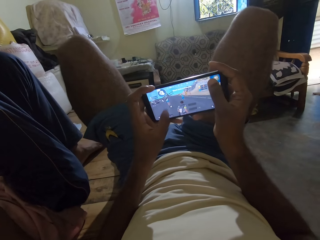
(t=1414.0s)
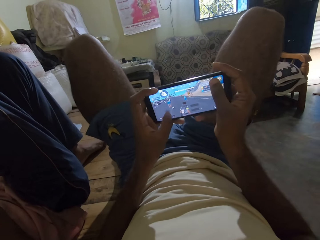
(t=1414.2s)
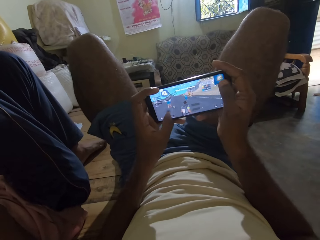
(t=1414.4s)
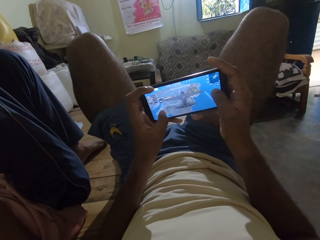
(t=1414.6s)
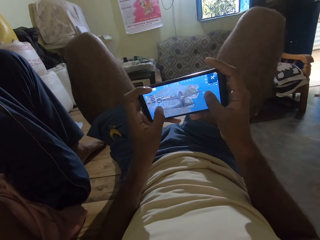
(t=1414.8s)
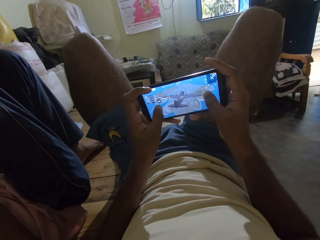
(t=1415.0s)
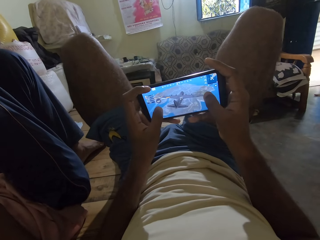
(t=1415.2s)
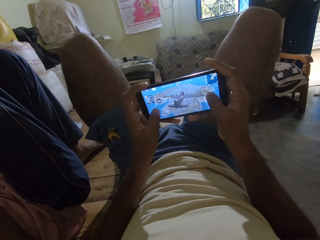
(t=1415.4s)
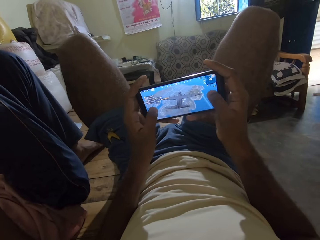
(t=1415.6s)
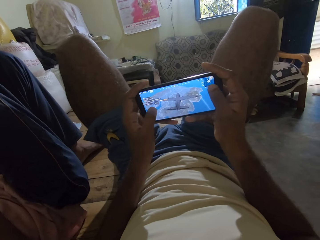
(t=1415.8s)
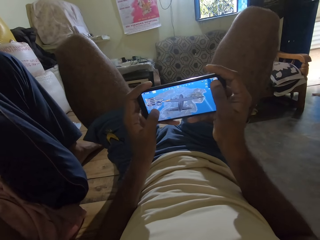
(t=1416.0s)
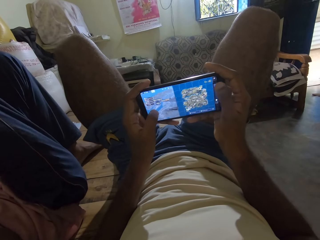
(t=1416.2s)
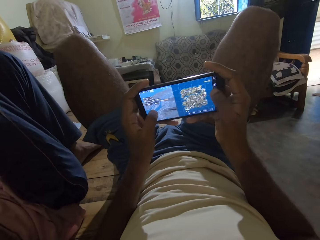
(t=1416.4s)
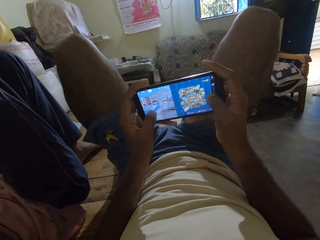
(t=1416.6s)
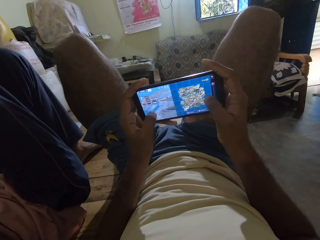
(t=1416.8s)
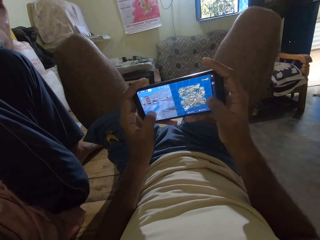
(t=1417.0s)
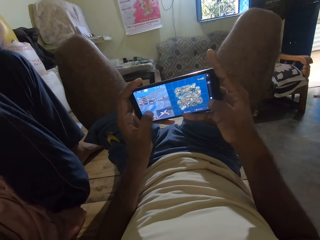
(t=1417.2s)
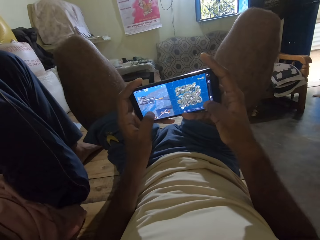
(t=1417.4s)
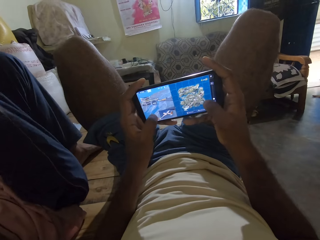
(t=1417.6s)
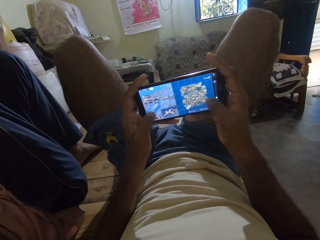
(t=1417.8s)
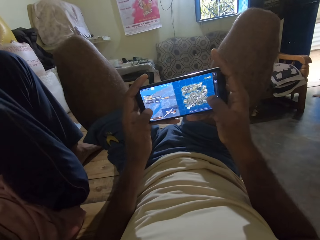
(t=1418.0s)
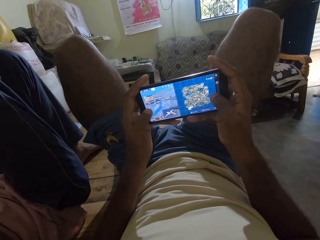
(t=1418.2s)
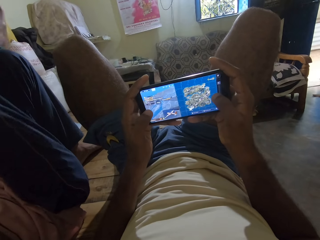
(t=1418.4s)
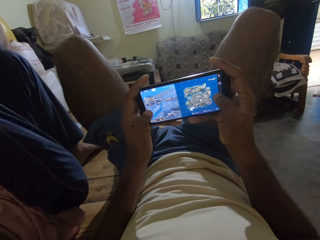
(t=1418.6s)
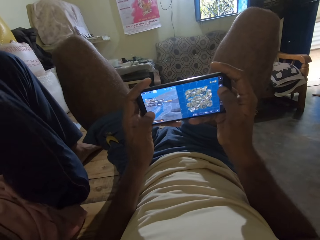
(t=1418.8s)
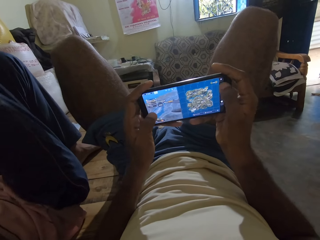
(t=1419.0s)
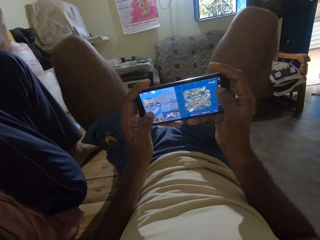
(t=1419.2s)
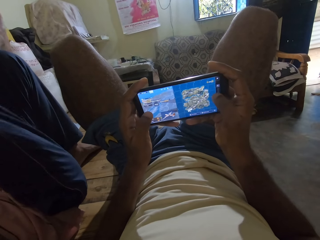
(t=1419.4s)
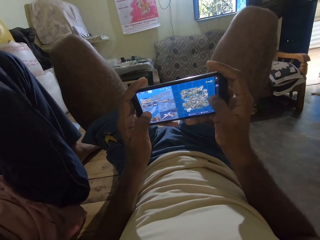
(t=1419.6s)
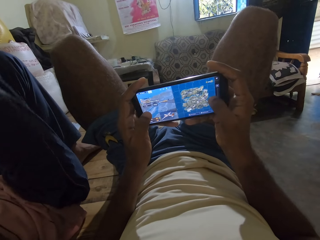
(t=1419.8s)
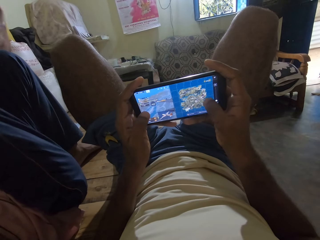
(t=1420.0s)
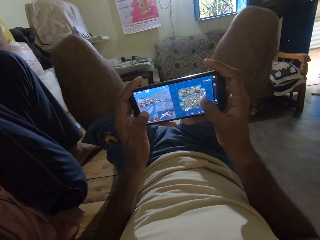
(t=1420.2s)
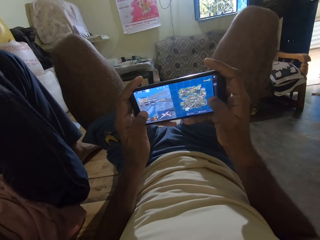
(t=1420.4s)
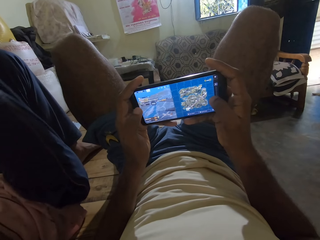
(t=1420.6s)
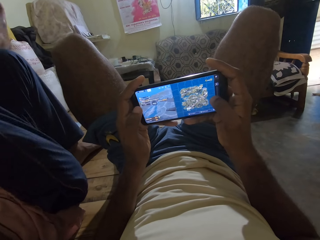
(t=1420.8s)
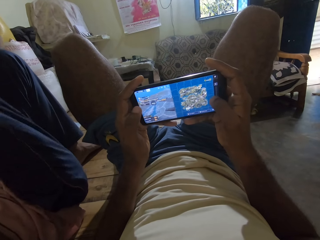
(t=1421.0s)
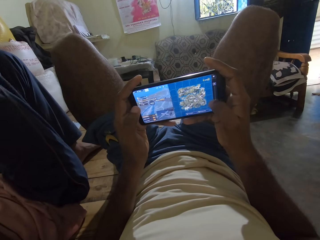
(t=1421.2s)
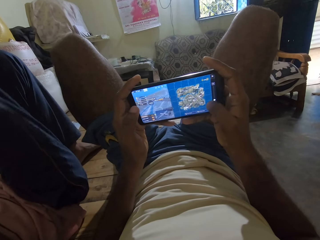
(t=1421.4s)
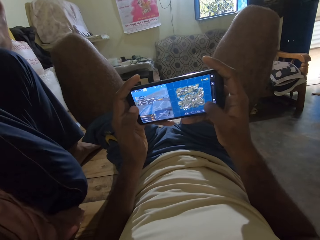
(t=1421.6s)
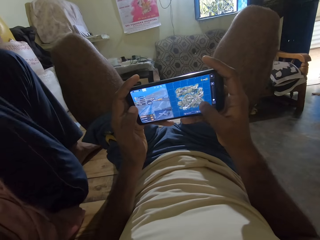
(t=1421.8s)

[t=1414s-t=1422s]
A man moves his right leg on his left leg.

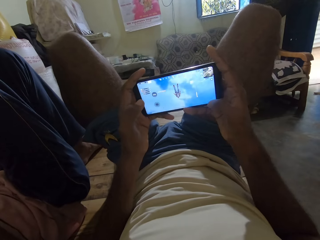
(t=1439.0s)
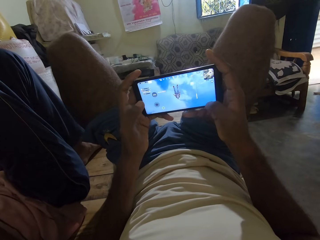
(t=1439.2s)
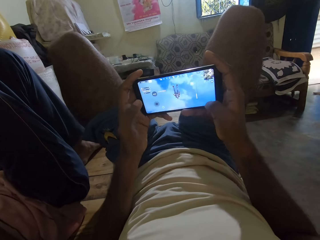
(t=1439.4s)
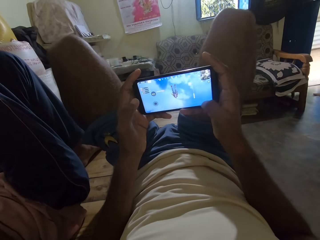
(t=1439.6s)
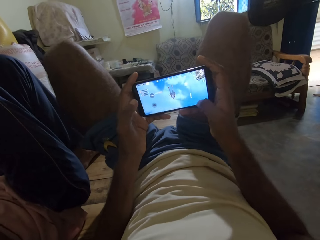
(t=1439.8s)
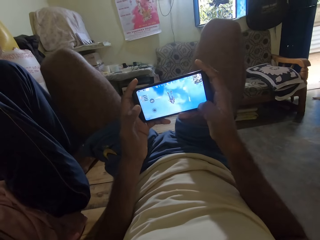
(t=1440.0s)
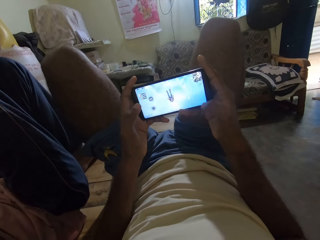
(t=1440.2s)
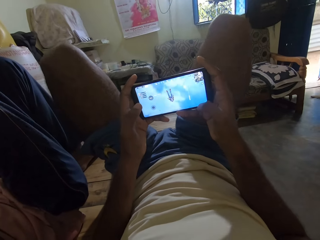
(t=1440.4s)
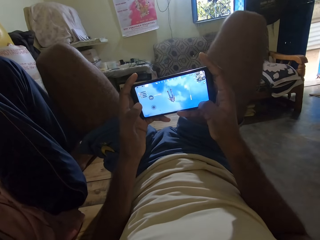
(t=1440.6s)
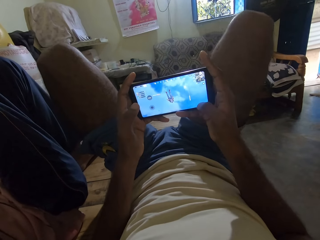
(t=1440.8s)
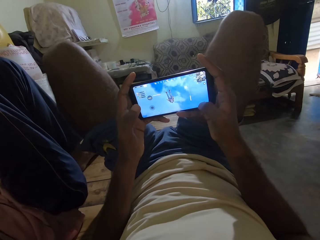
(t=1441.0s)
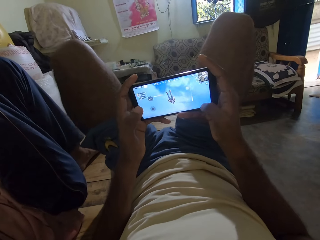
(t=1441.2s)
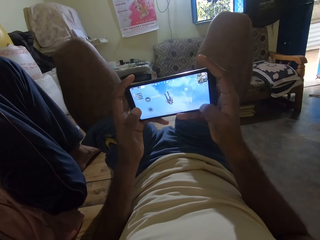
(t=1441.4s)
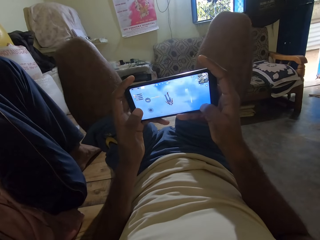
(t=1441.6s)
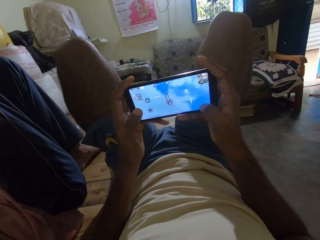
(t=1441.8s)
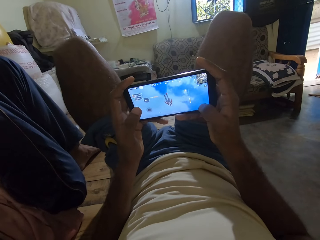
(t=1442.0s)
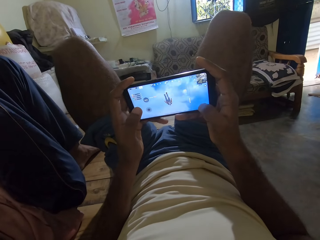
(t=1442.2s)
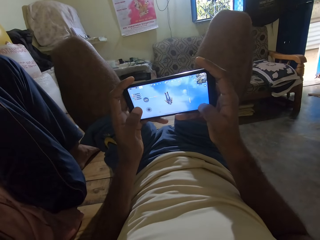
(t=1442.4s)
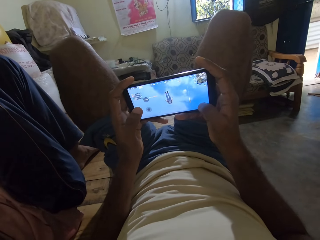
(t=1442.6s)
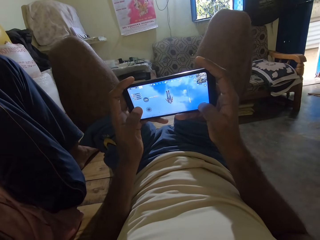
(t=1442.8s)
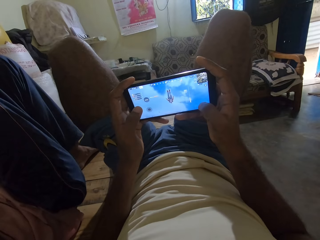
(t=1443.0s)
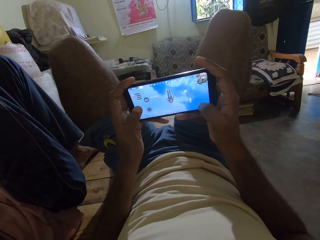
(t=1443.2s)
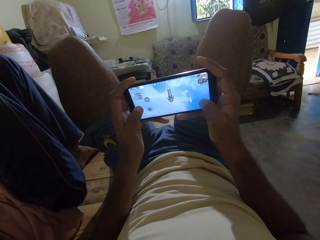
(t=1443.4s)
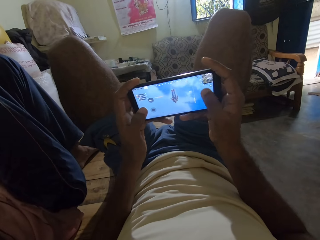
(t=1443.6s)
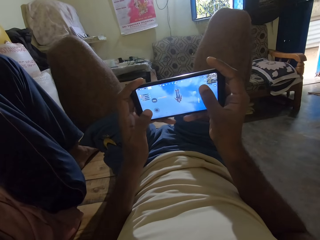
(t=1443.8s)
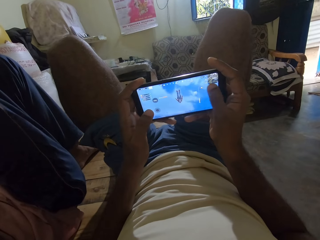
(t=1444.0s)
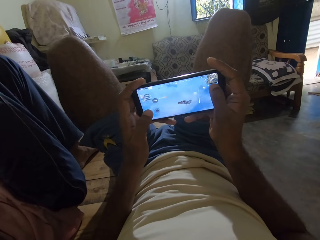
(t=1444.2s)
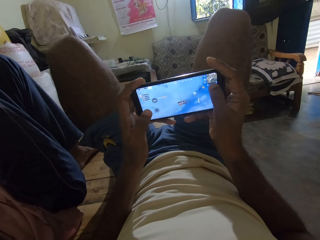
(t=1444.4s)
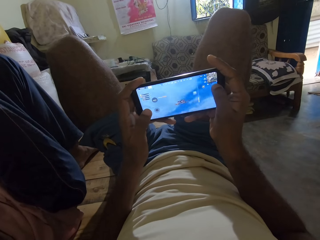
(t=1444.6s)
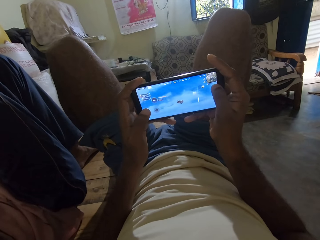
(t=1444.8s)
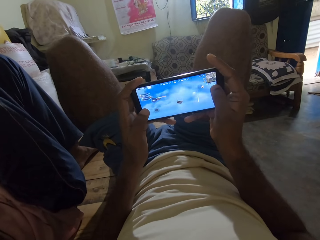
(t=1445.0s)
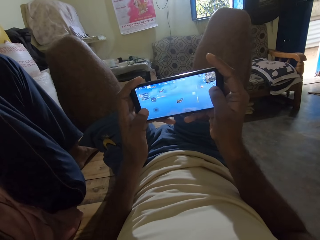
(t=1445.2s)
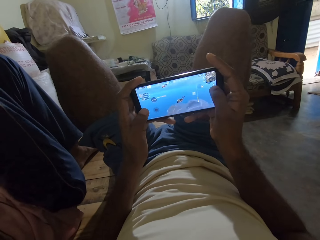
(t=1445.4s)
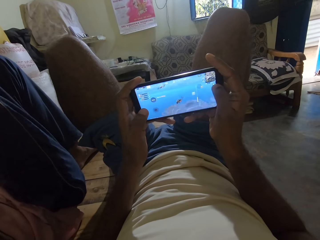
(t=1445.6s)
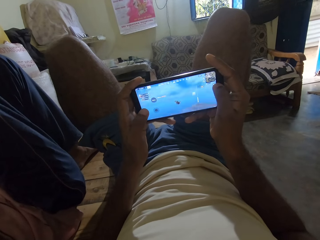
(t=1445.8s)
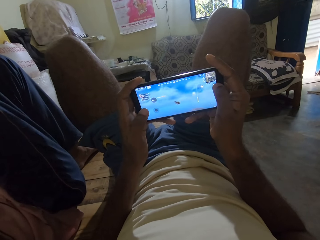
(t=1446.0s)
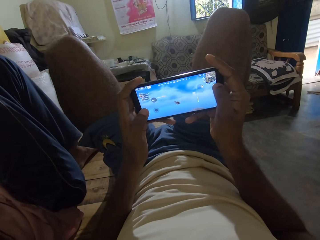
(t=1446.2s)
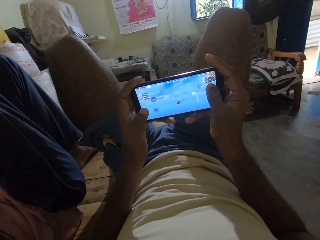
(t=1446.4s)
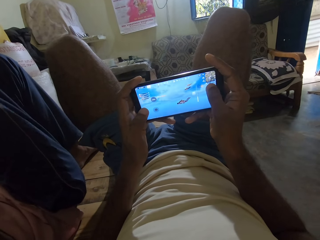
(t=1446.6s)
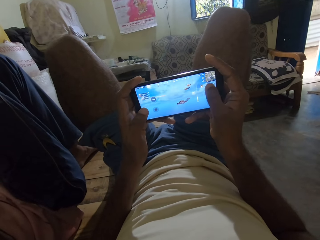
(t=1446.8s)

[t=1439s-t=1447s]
The camera wearer moves legs. They play games.

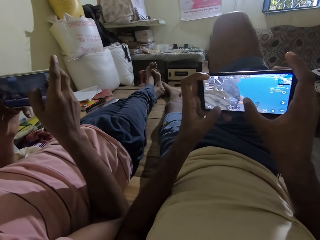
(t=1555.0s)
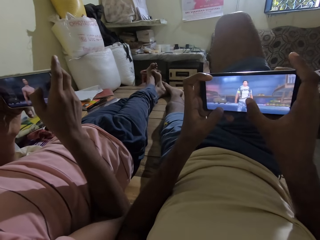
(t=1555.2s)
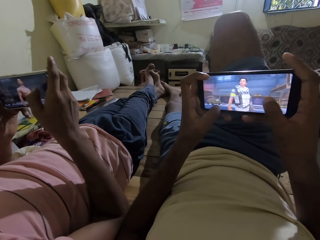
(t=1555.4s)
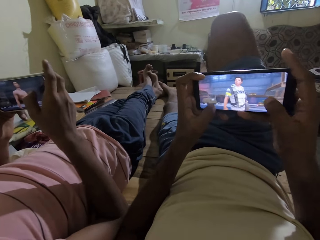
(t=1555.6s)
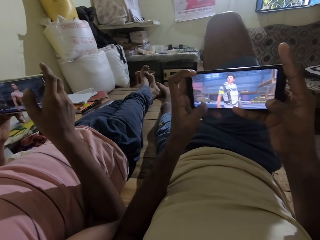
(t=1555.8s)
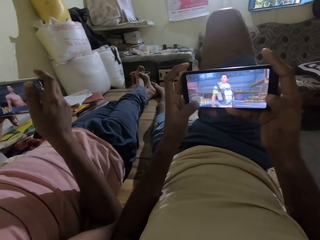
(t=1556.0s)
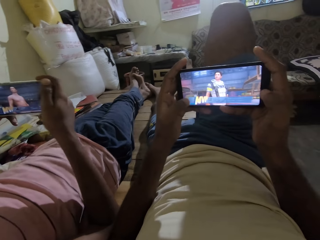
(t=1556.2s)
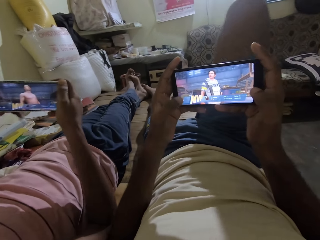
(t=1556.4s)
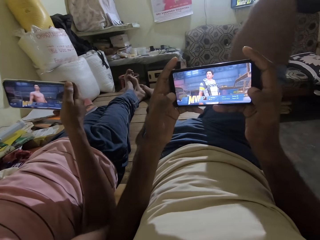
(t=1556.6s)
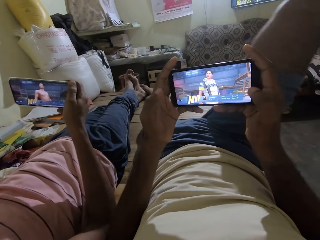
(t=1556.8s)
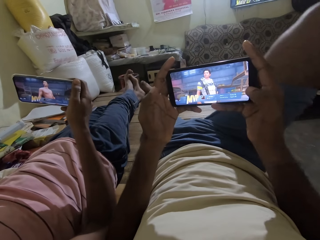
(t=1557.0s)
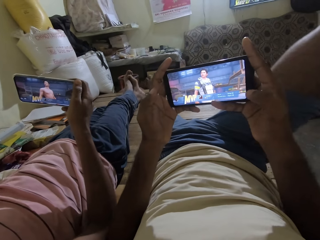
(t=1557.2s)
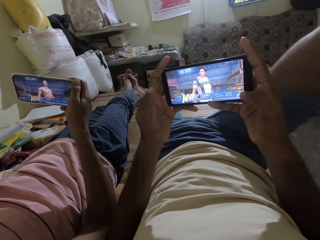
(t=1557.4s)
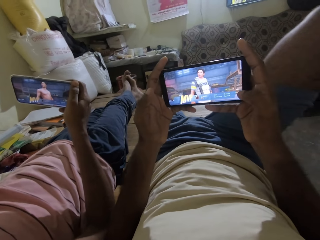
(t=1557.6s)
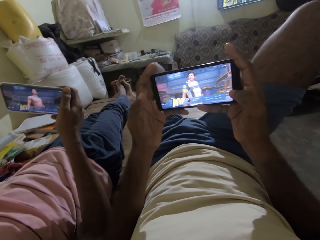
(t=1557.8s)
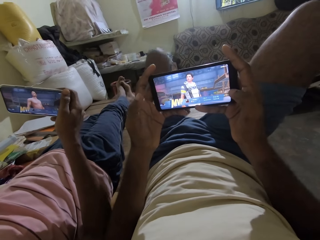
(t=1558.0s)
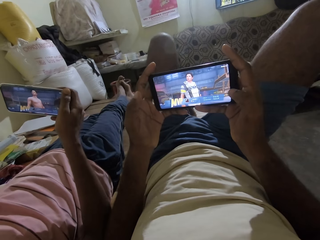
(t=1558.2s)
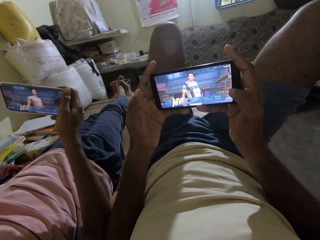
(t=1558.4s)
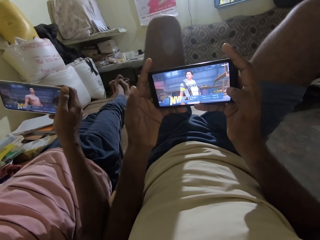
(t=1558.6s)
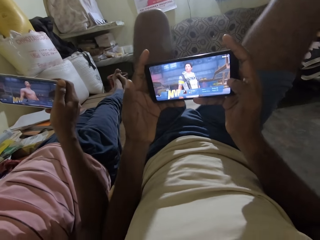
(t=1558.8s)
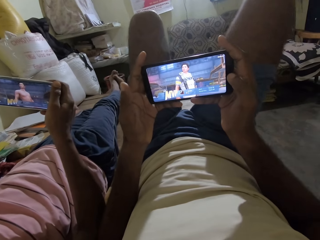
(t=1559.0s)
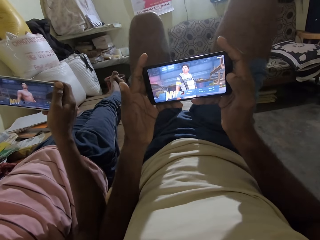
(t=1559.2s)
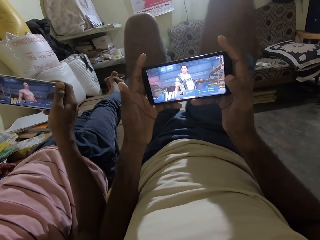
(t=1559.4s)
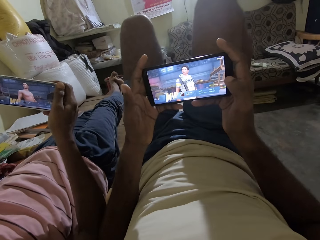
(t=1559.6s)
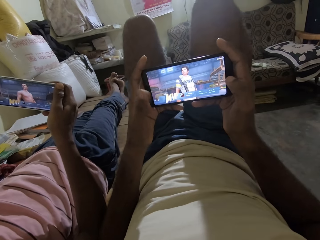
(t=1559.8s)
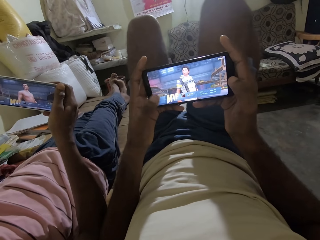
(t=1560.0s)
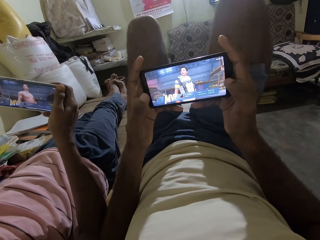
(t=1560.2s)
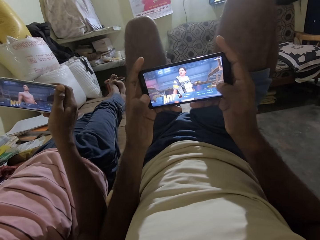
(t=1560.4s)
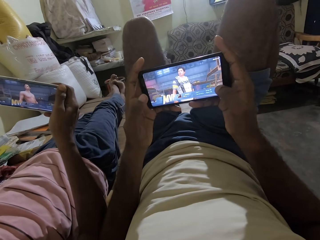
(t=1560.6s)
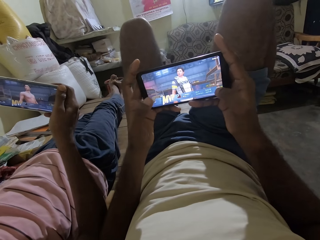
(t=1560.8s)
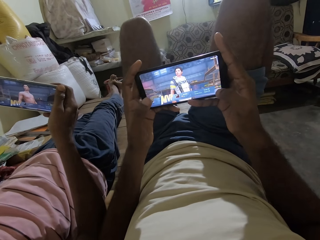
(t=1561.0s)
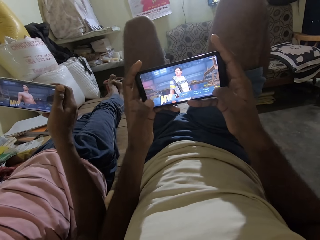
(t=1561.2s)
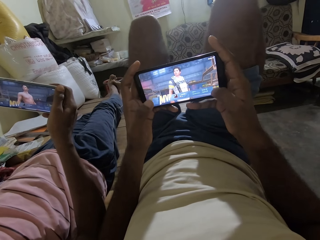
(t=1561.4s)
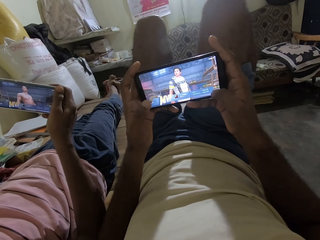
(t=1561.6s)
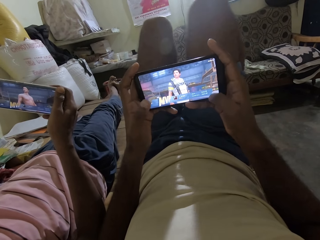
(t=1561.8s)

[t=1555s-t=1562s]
The camera wearer moves his right leg on the bed. He raises his left leg on the bed.
